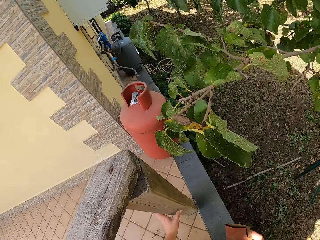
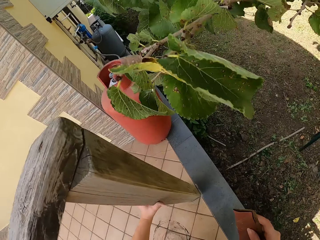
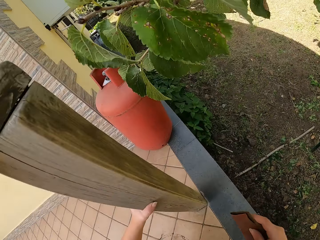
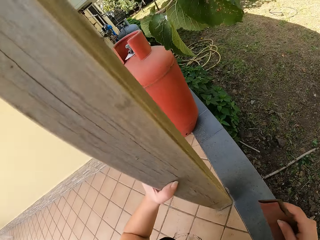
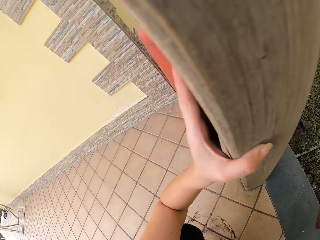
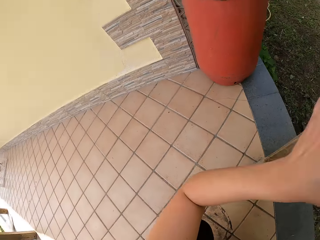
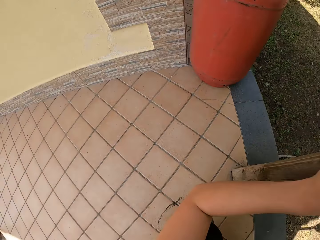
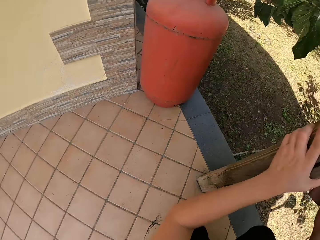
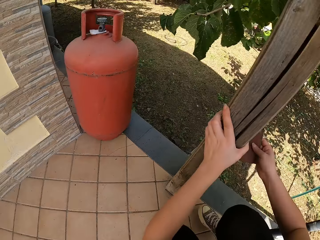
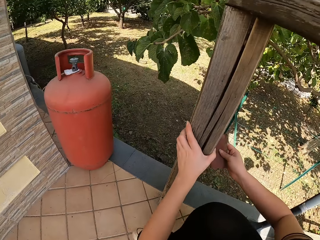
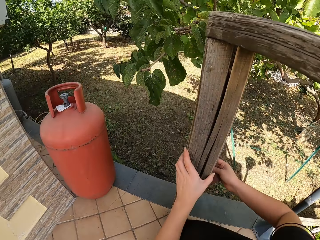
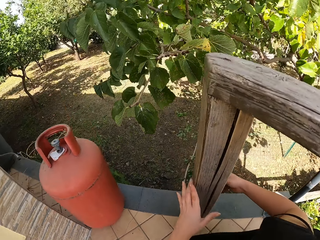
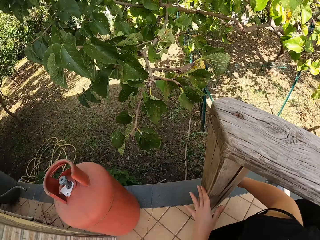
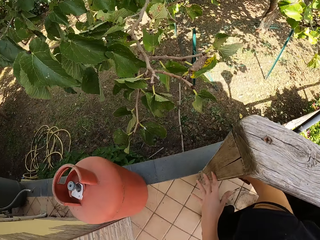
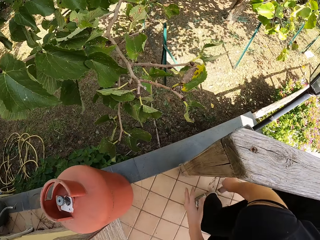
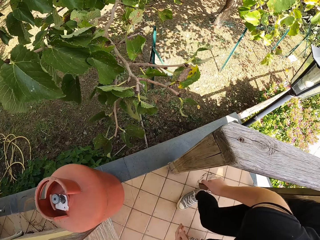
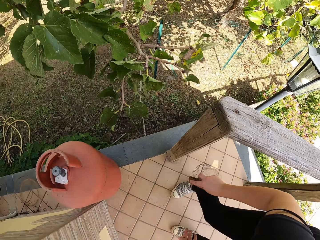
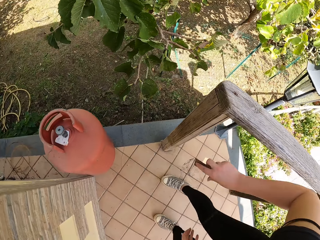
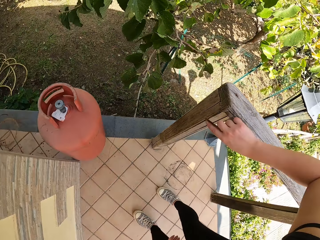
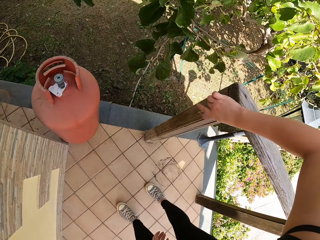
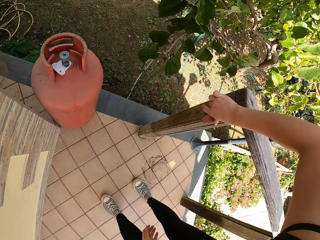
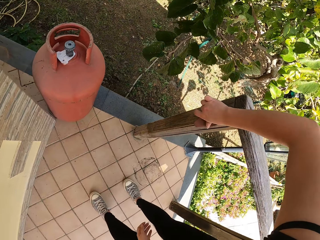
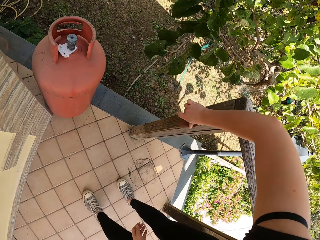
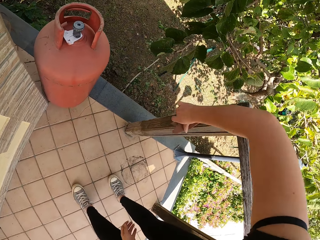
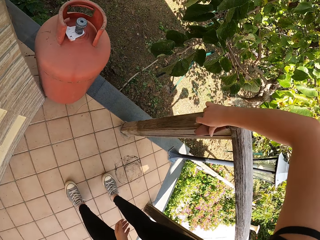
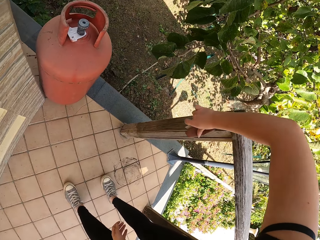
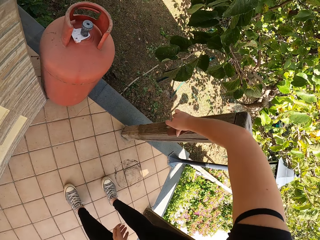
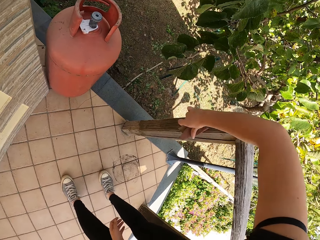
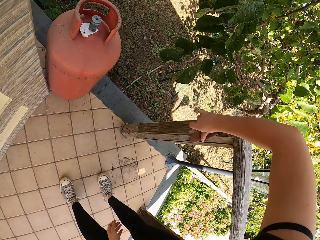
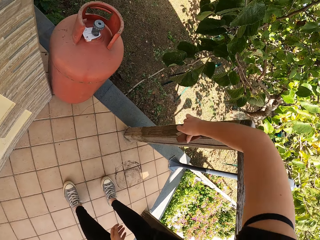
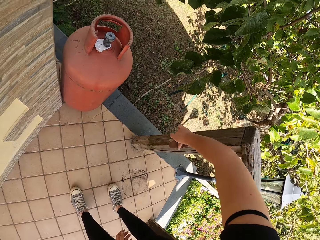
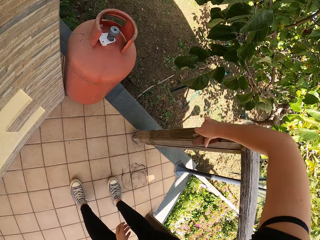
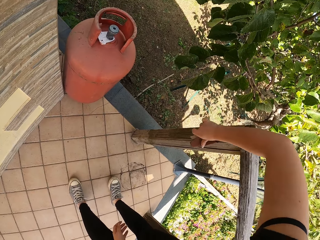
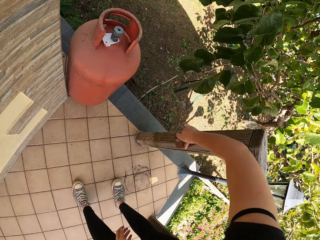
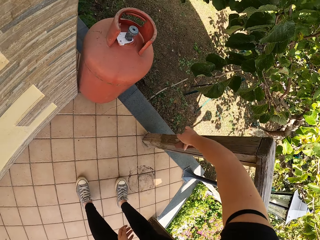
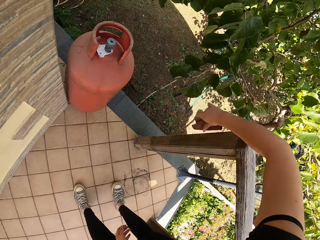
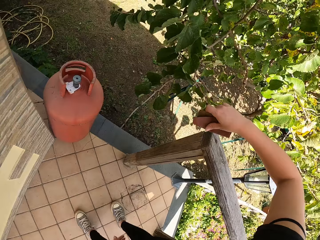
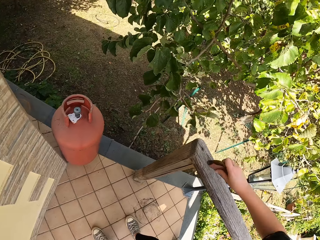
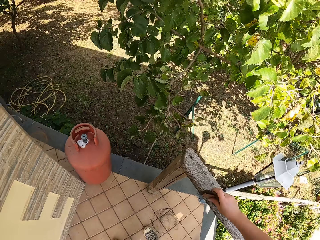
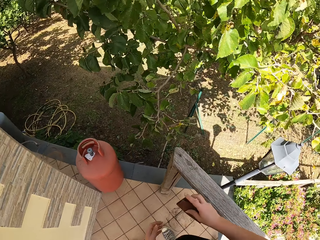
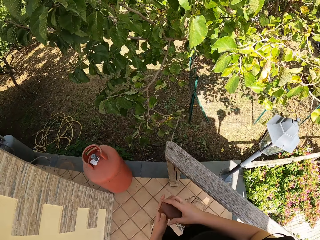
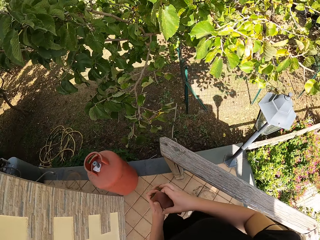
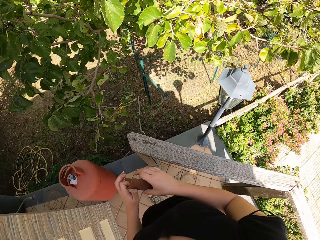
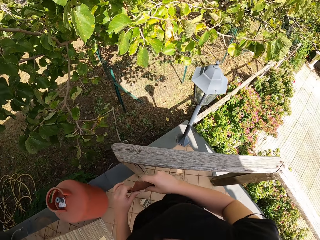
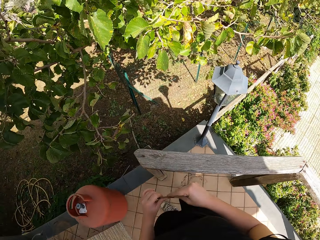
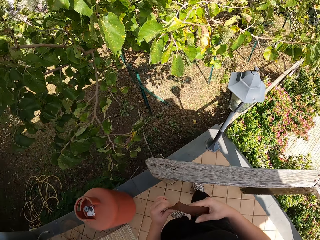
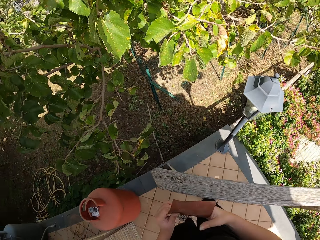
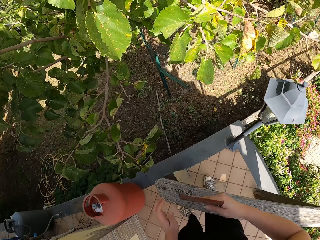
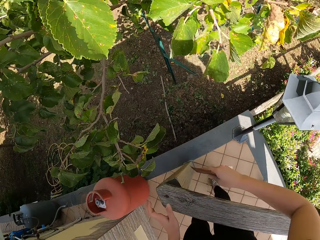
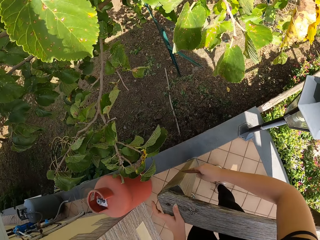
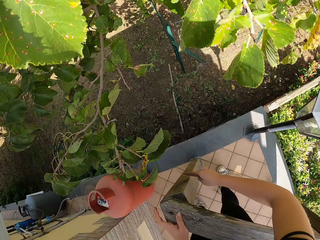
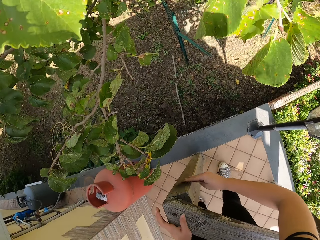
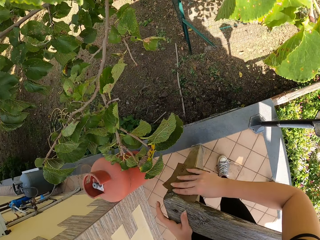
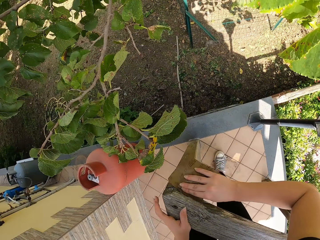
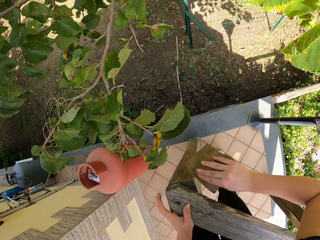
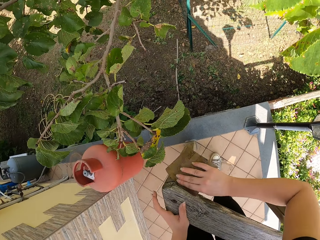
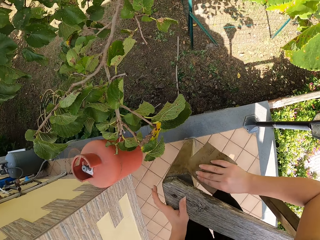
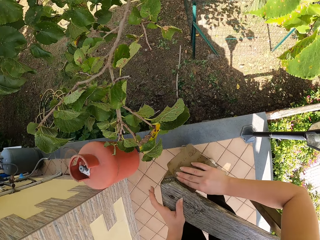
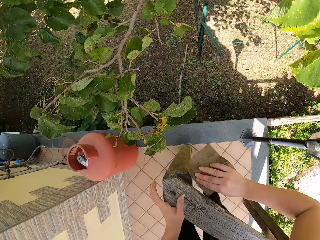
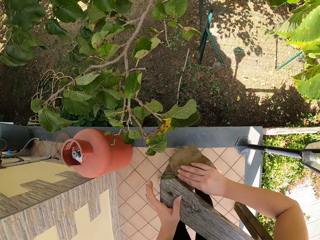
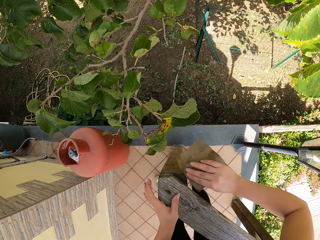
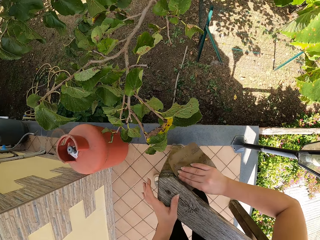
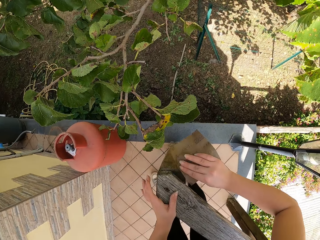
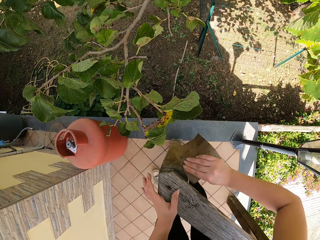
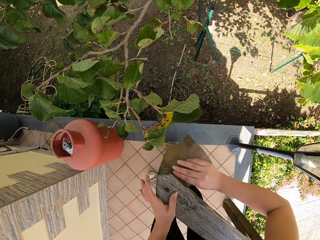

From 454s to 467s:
The camera wearer holds the wood with his hand. He stands up. He moves around the wood. He continues sandpapering the wood frame. He holds the sandpaper with both hands. He continues sandpapering the wood frame.

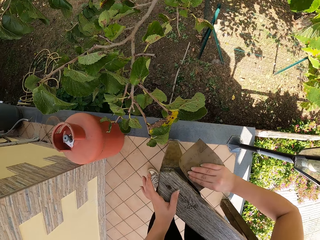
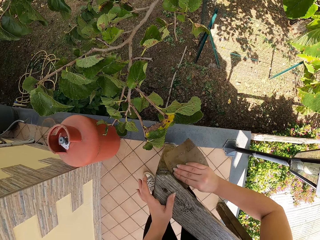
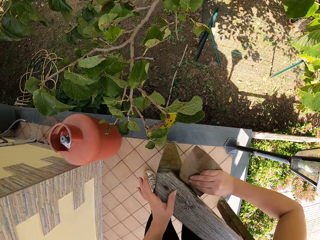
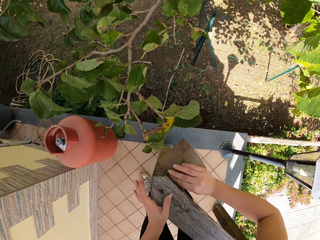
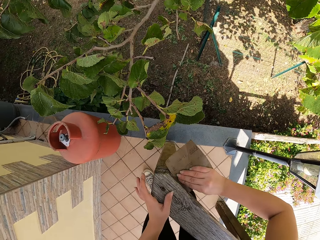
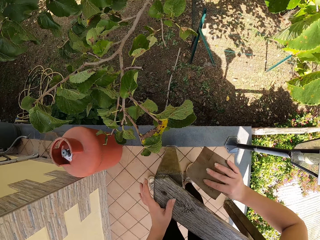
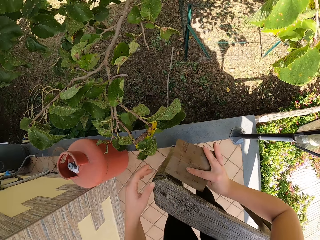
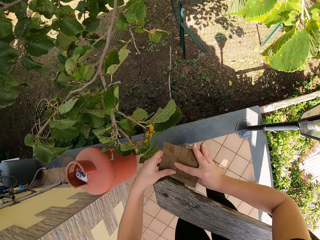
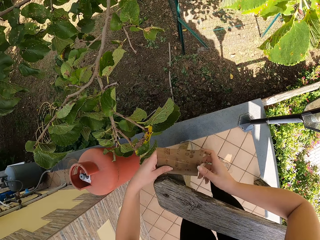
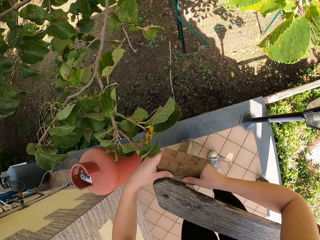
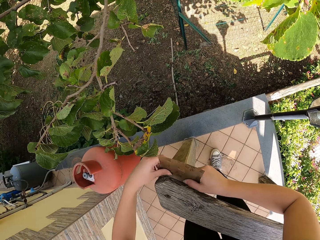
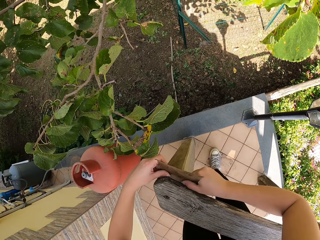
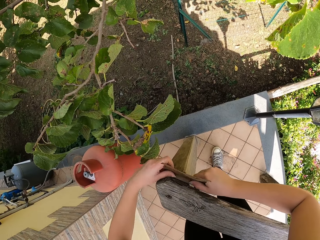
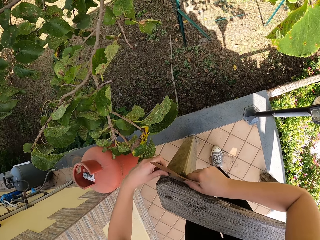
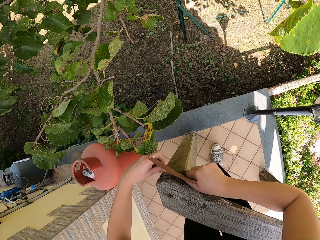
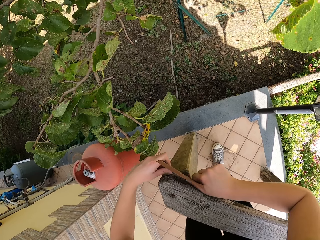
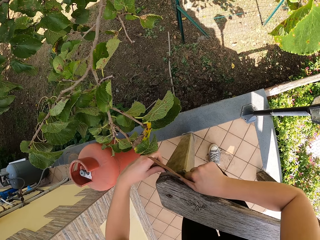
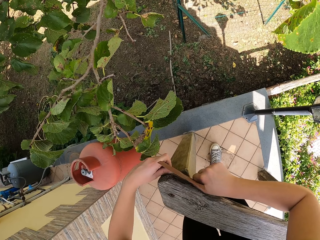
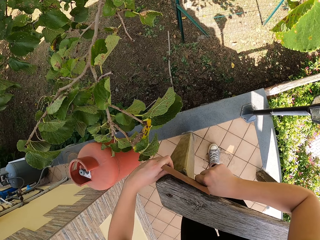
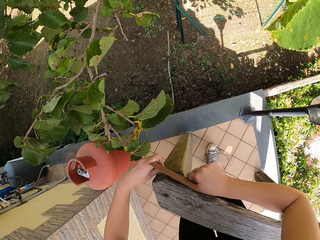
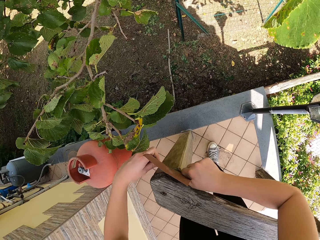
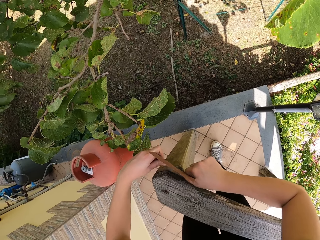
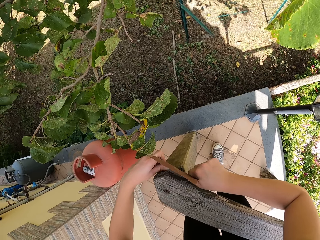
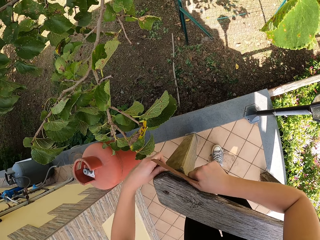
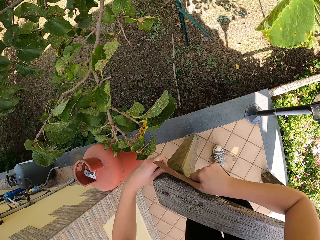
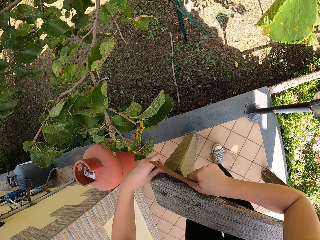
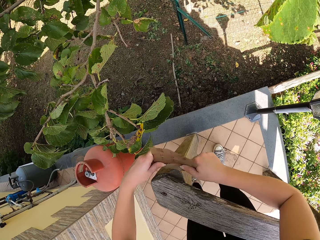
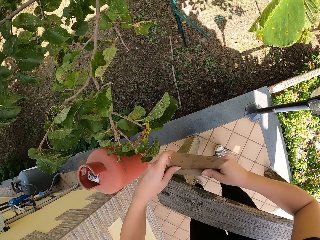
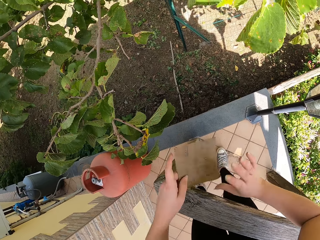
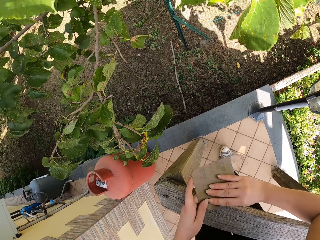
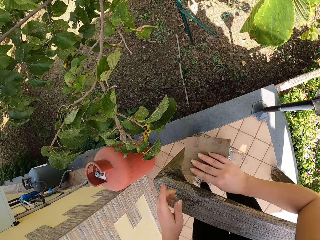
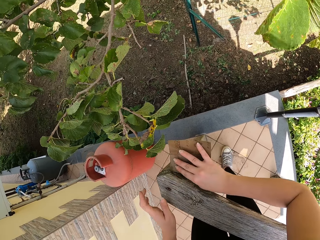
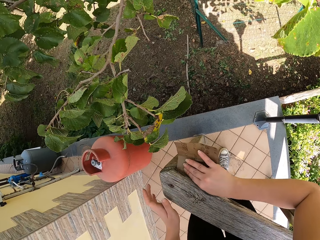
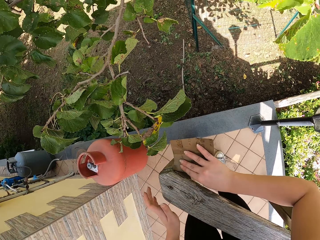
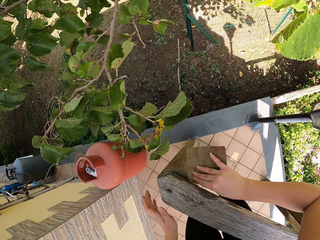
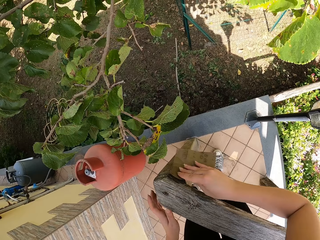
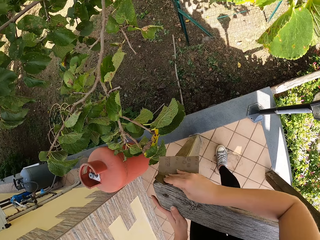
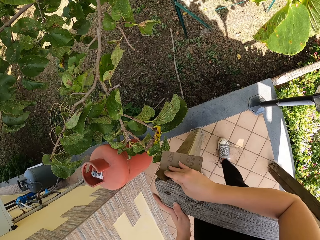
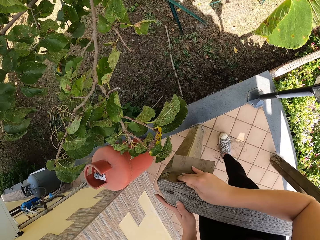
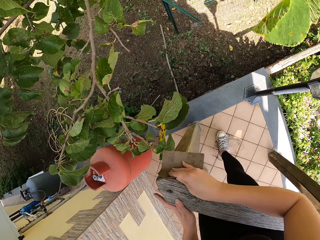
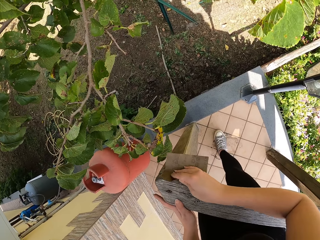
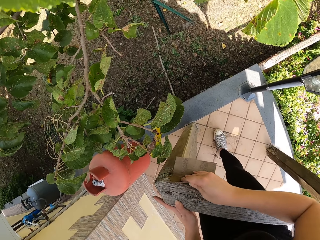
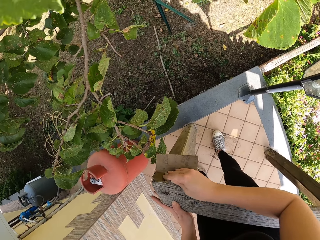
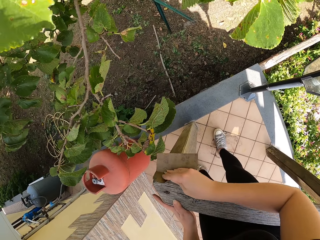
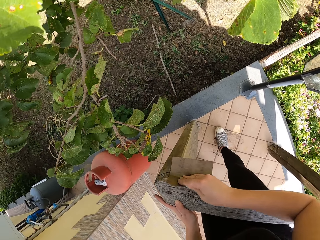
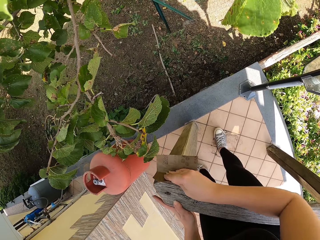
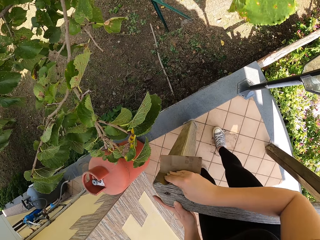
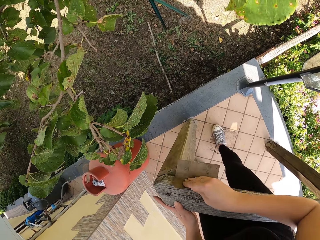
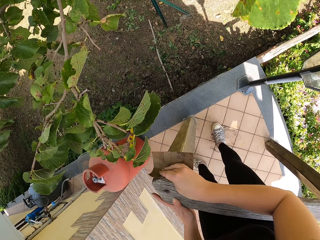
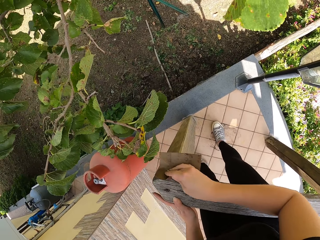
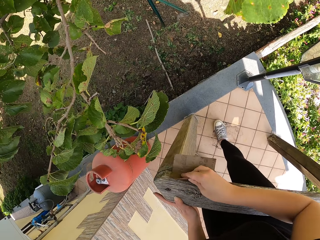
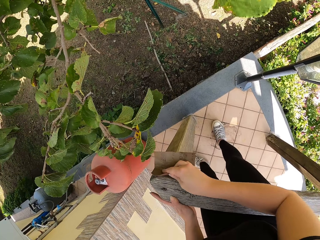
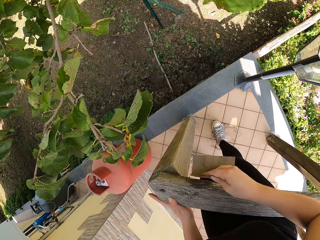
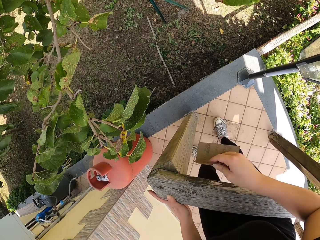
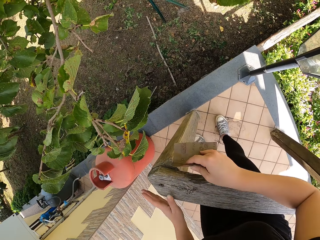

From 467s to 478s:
The camera wearer sandpapers the wood frame with both hands. He removes his left hand from the sandpaper. He continues sandpapering the wood frame.
